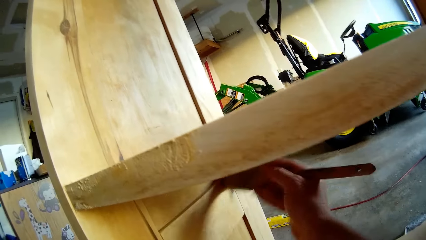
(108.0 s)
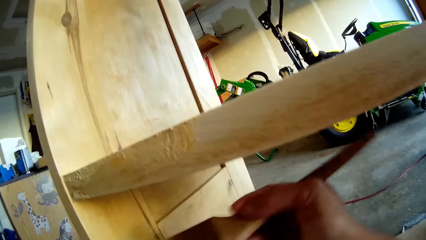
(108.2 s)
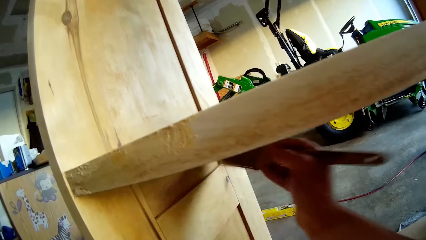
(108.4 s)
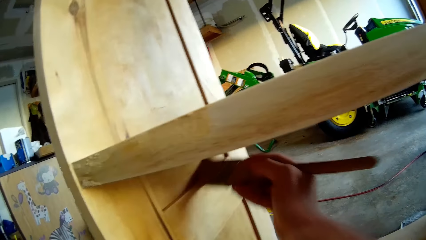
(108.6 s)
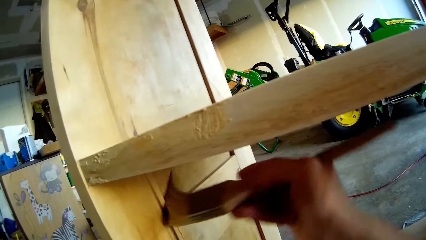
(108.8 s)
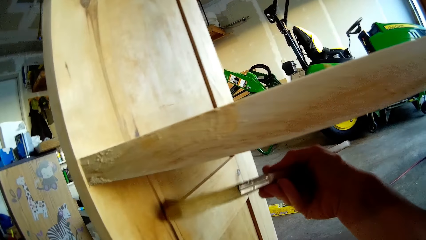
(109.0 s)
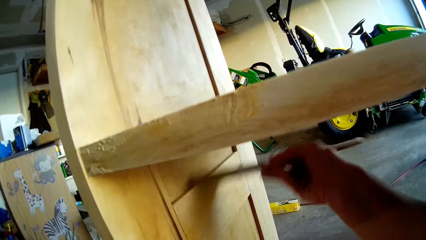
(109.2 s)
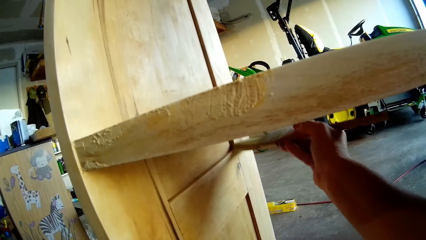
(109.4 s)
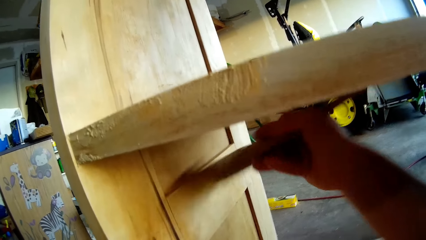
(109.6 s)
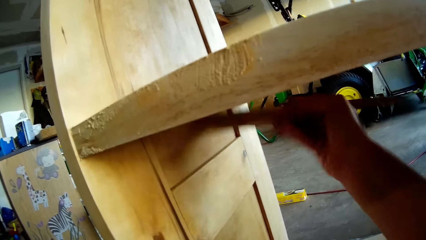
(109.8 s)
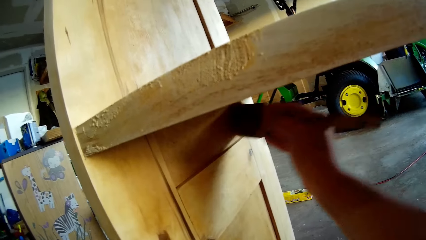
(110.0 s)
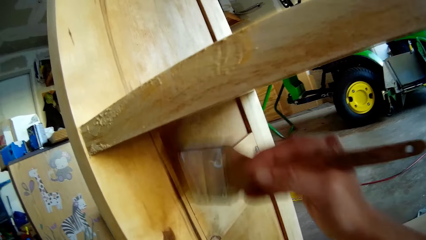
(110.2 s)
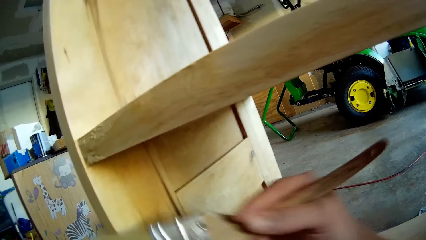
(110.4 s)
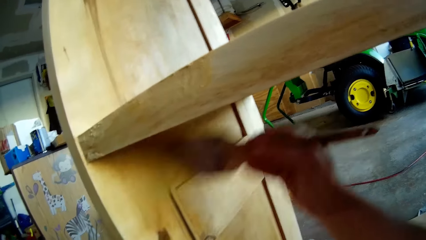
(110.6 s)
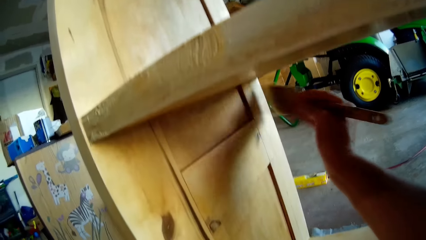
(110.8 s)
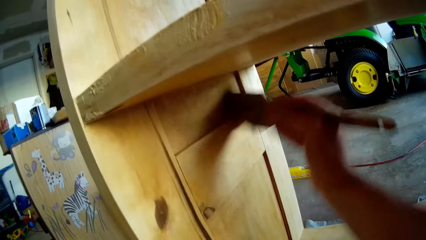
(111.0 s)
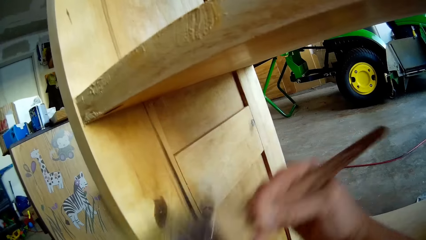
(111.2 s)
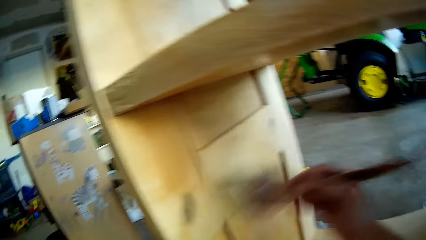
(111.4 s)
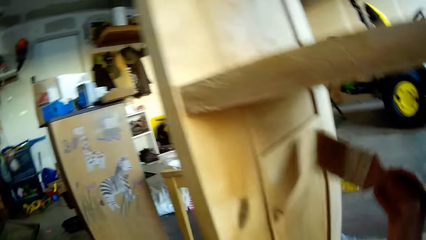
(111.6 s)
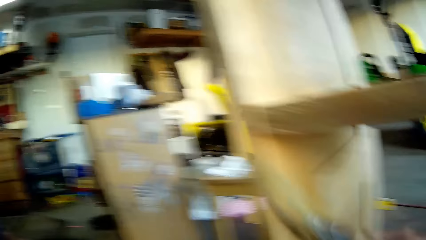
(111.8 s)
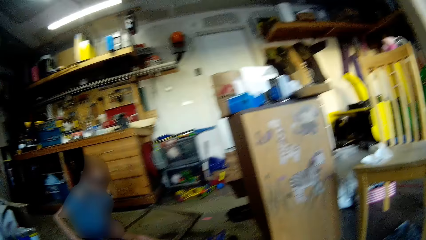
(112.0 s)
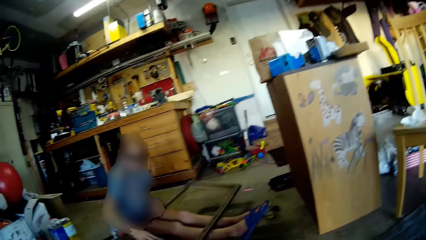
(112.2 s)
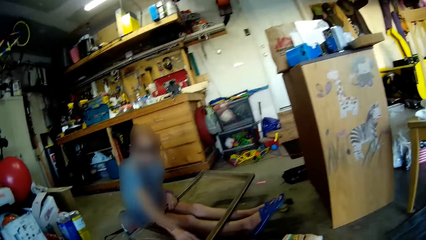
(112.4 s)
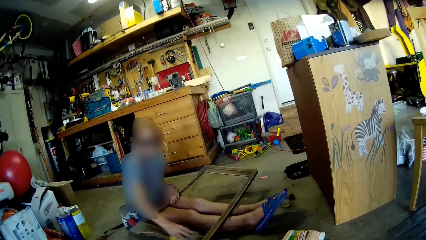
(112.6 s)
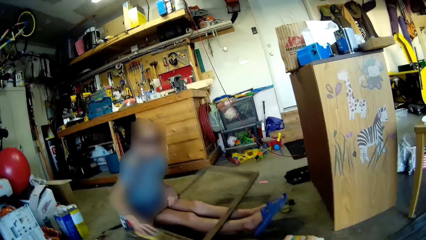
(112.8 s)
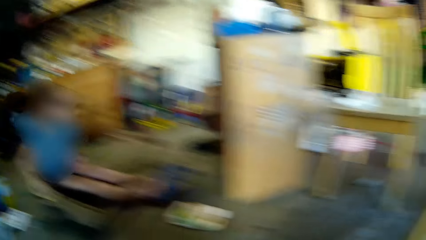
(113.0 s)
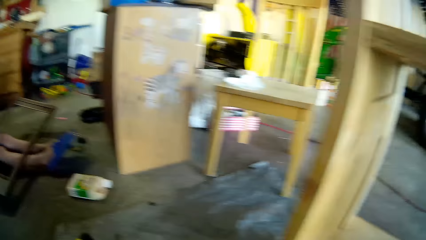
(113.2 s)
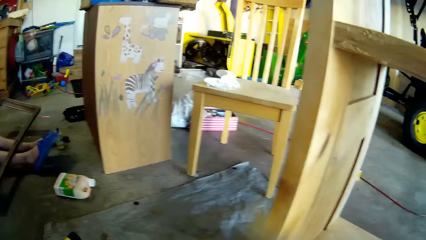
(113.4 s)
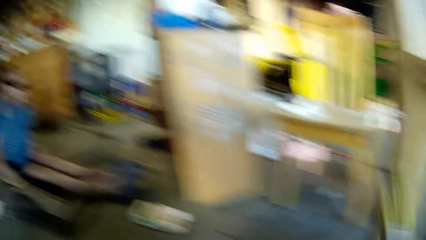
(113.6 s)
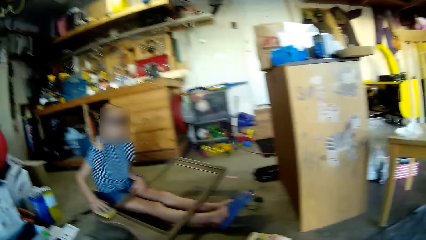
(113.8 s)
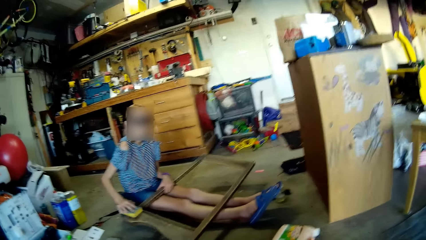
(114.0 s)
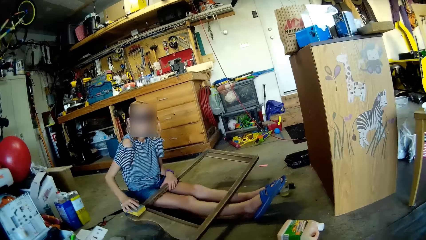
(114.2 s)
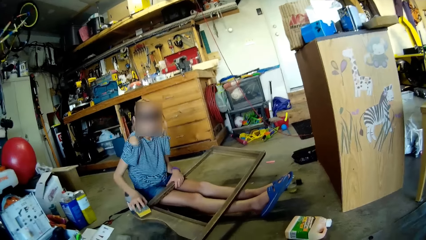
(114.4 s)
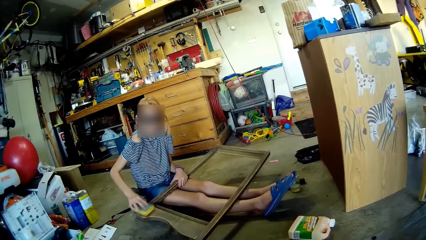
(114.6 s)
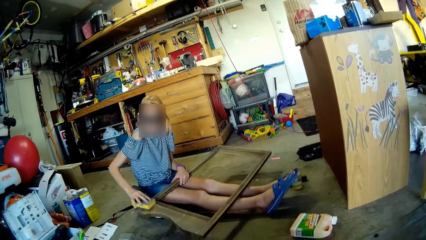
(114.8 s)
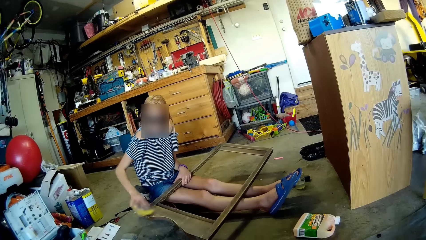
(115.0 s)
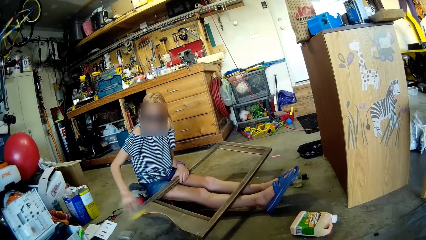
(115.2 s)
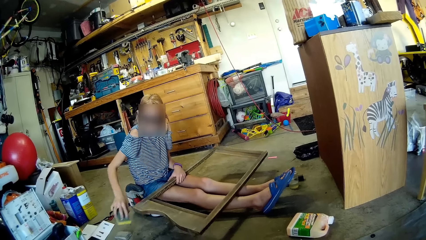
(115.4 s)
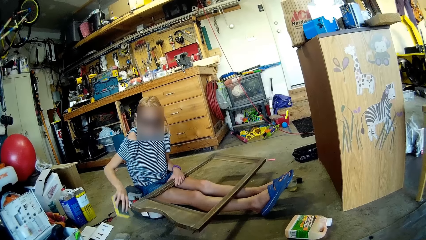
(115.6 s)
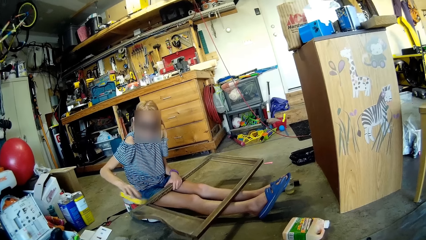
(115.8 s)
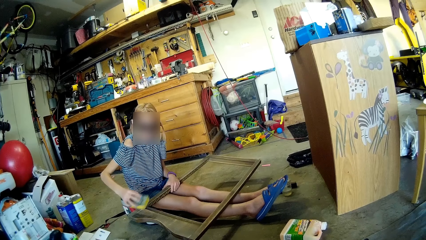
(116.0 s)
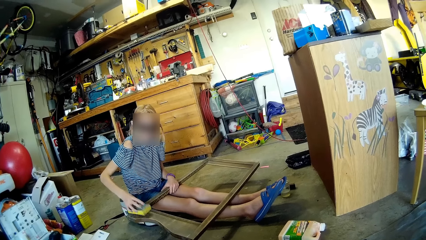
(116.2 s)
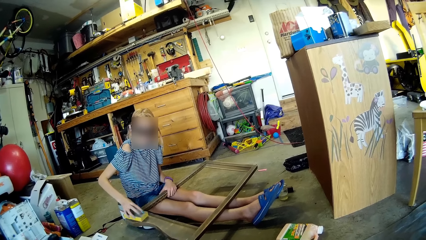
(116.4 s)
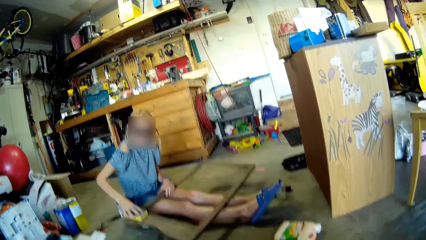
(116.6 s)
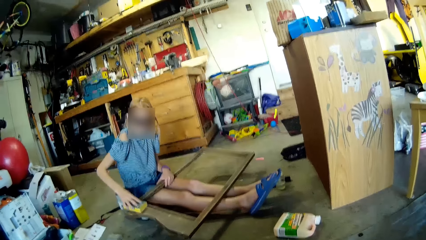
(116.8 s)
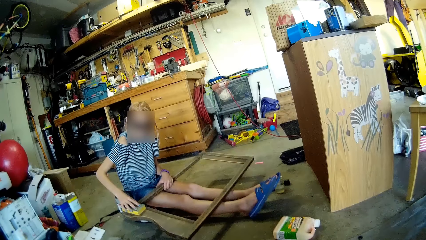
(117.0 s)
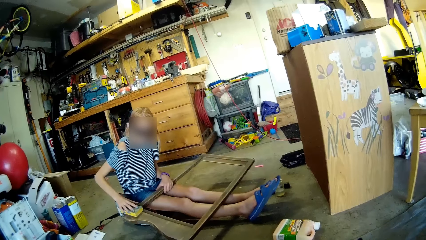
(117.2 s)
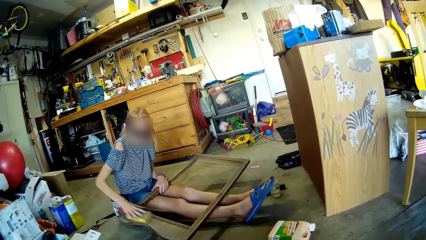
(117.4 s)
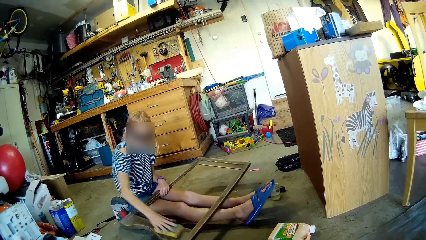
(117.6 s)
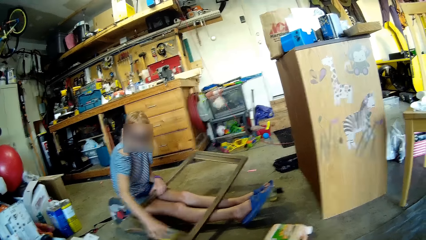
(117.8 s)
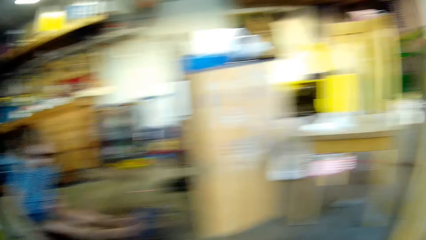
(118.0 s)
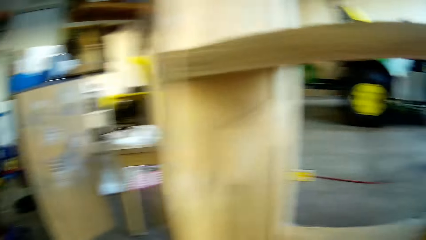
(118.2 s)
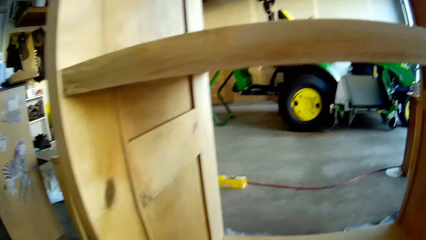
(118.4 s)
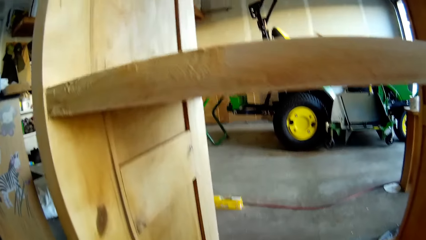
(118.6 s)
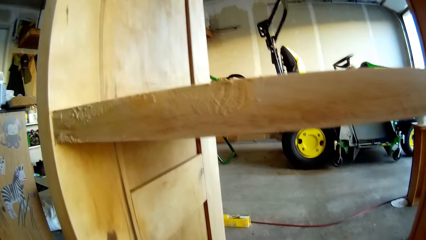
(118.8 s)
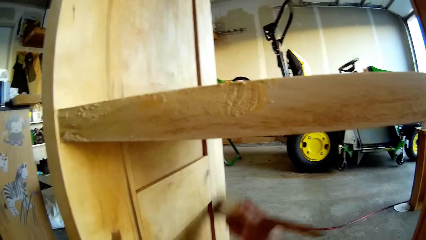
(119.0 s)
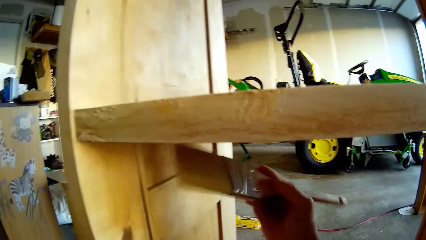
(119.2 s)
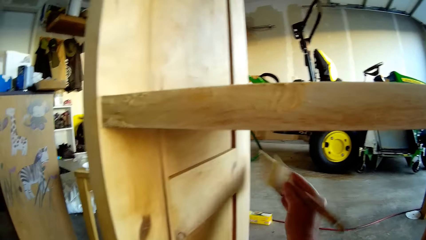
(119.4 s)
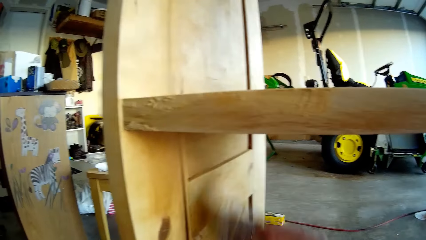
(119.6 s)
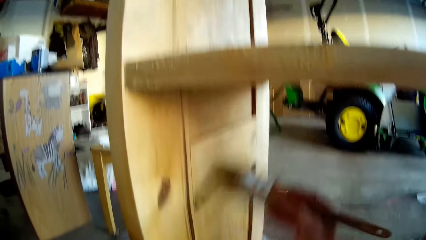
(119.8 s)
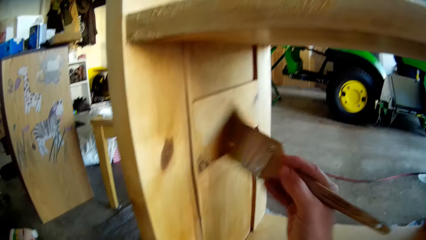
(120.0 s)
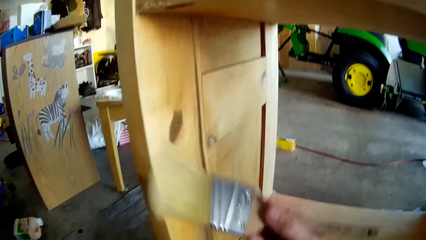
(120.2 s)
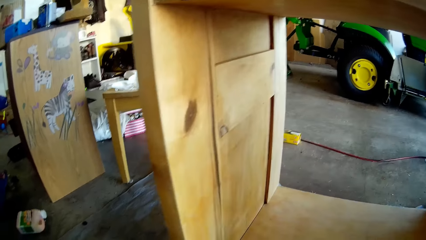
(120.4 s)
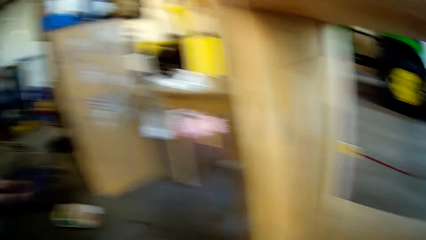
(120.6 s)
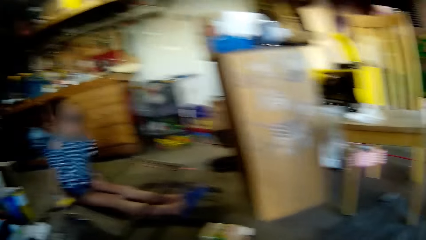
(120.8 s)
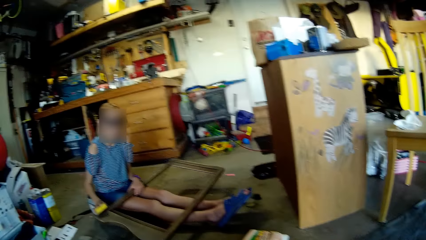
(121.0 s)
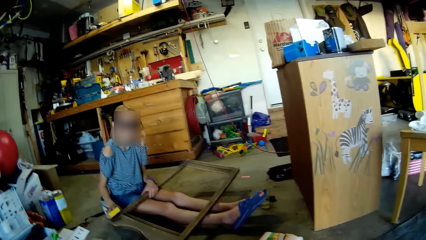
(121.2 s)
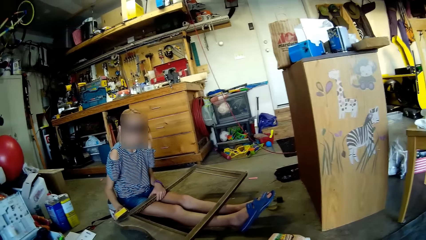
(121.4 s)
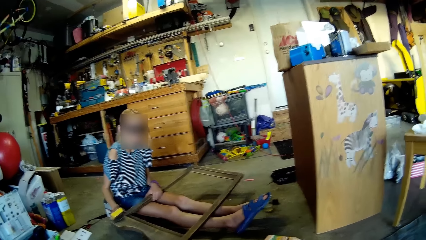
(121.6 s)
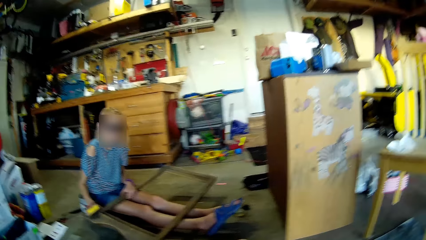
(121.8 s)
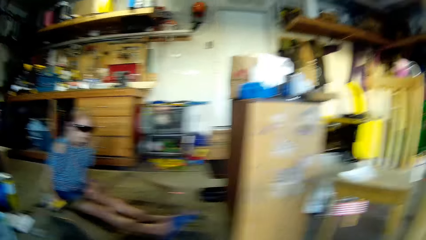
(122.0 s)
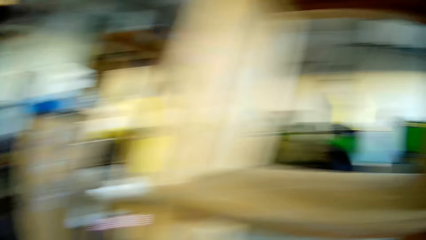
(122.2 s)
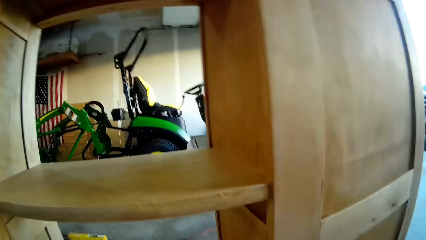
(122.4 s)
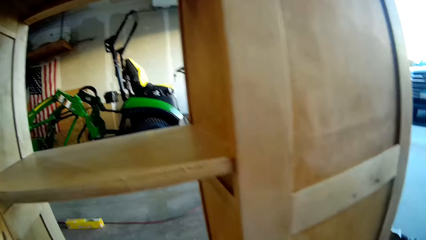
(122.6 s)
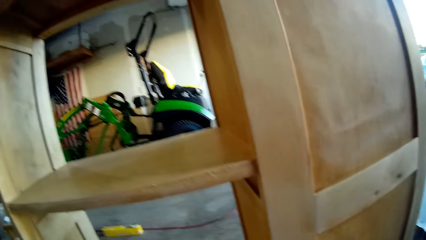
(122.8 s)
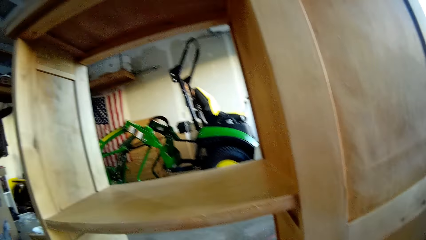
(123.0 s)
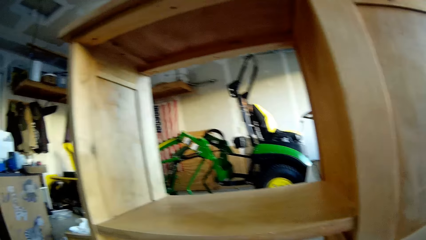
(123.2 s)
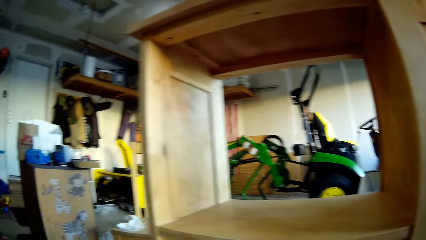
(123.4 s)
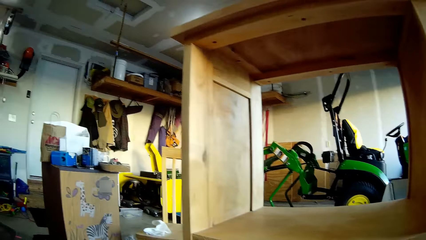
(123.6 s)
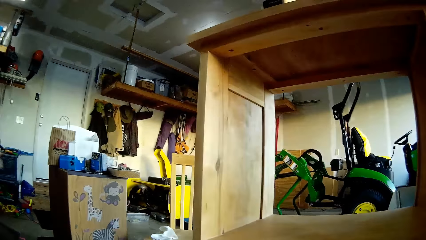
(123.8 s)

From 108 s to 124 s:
The camera wearer talks to a lady. The lady smoothens a wood with a sandpaper. The camera wearer brushes the wood with a brush. They talk to the lady and look at the lady.
